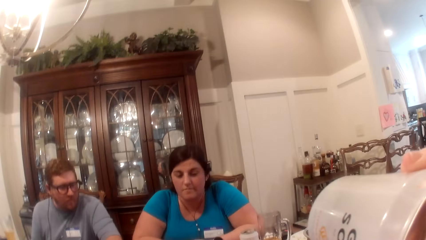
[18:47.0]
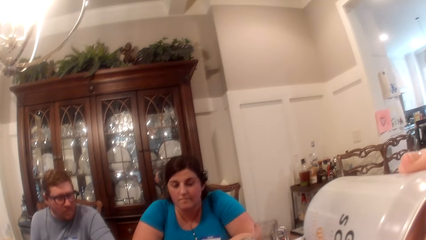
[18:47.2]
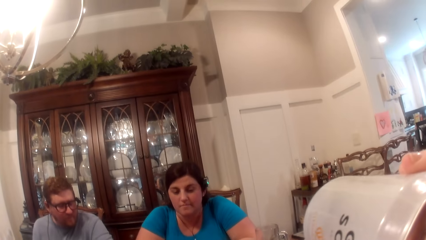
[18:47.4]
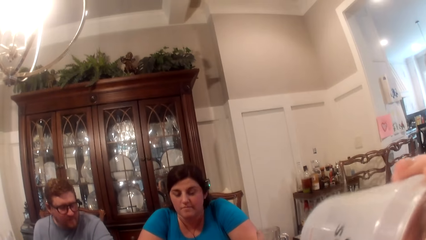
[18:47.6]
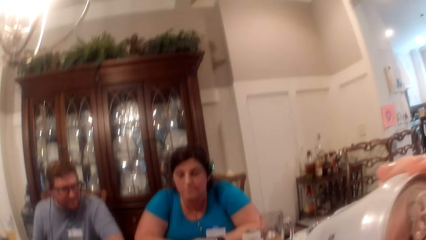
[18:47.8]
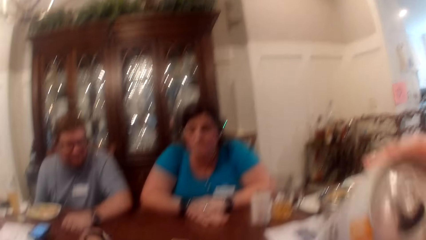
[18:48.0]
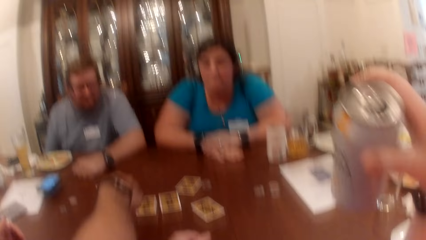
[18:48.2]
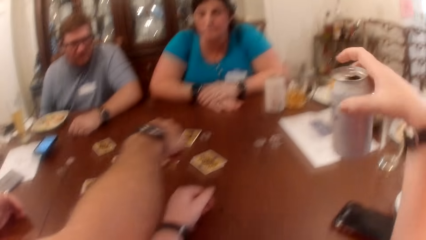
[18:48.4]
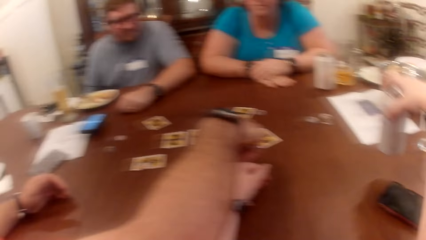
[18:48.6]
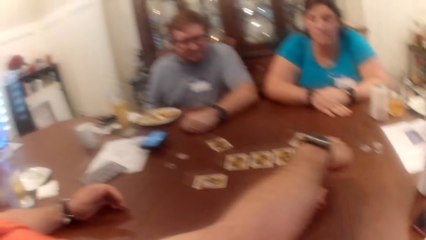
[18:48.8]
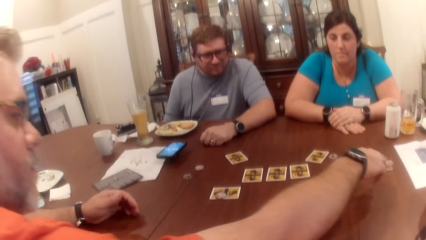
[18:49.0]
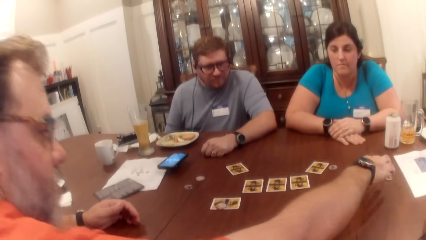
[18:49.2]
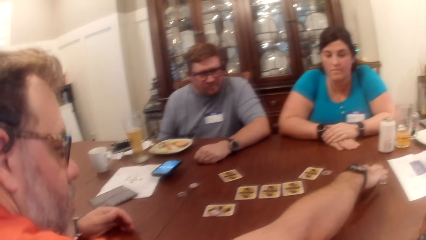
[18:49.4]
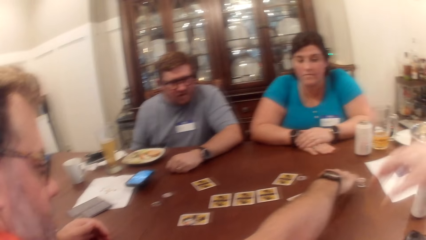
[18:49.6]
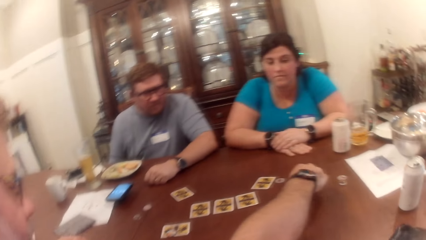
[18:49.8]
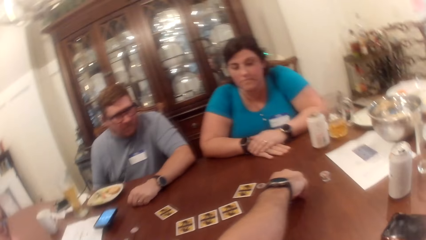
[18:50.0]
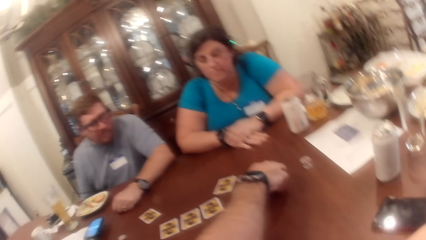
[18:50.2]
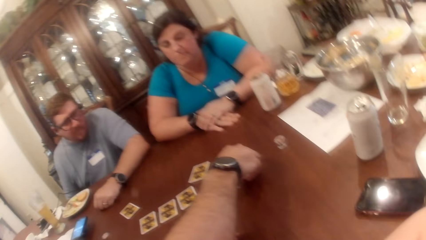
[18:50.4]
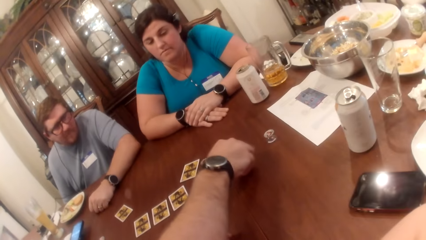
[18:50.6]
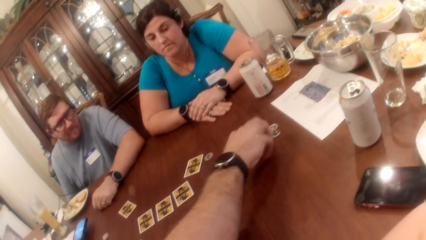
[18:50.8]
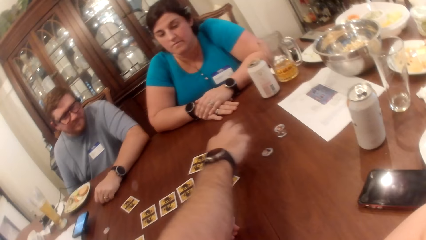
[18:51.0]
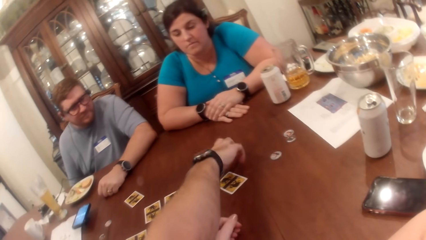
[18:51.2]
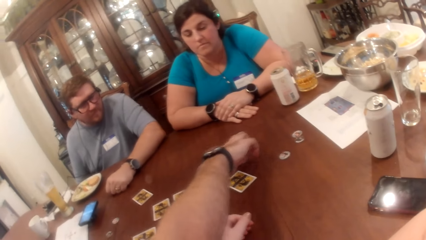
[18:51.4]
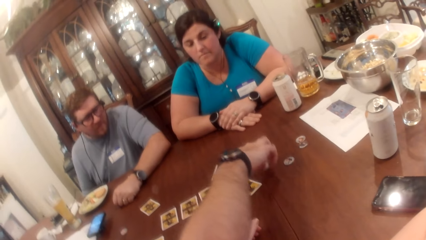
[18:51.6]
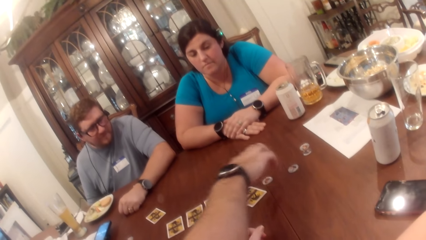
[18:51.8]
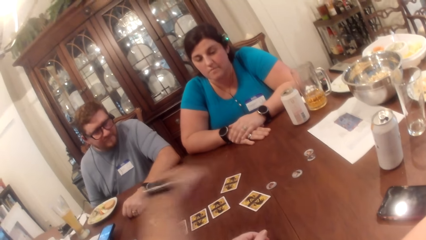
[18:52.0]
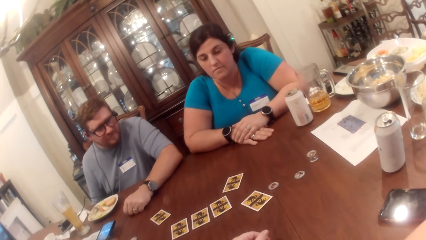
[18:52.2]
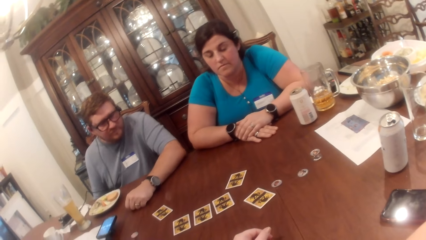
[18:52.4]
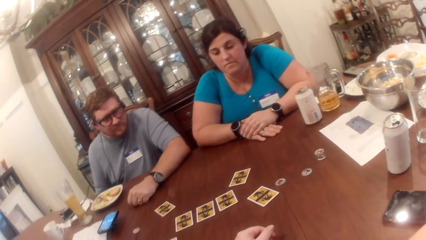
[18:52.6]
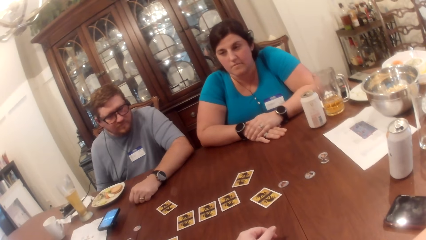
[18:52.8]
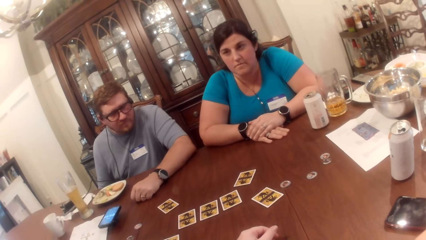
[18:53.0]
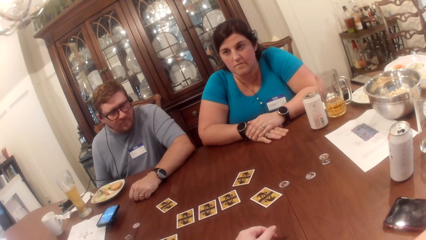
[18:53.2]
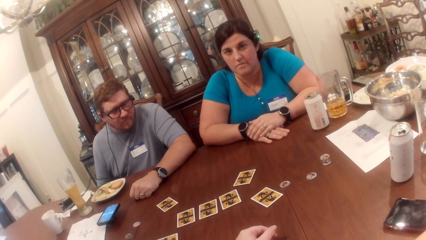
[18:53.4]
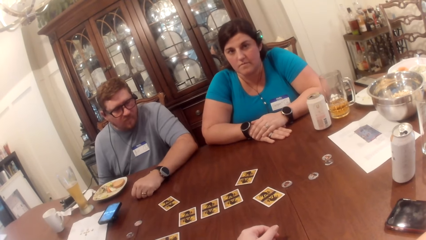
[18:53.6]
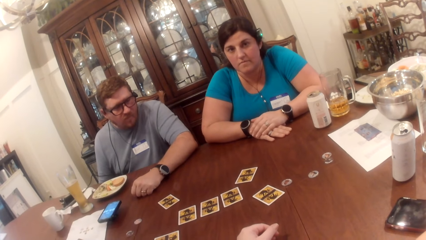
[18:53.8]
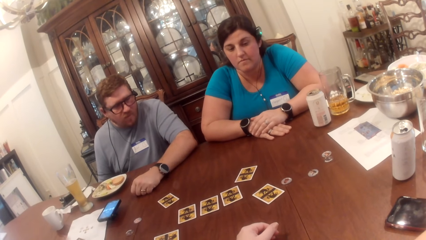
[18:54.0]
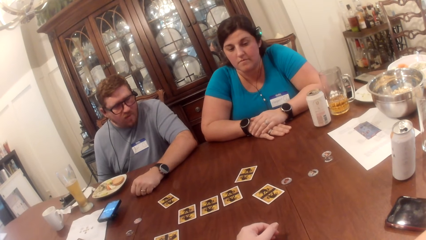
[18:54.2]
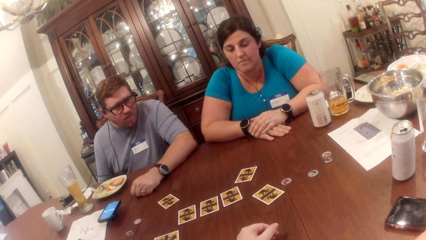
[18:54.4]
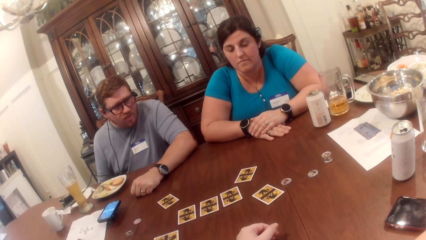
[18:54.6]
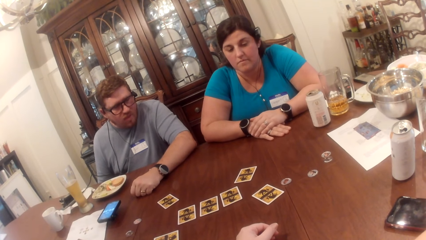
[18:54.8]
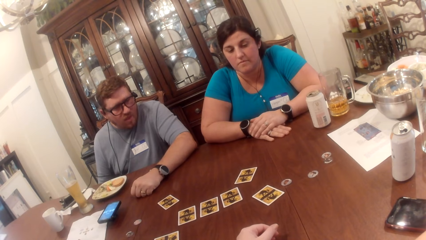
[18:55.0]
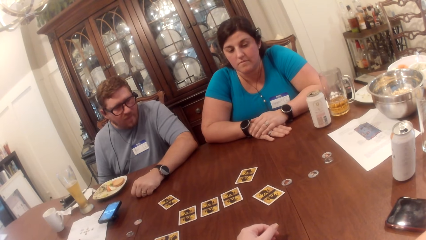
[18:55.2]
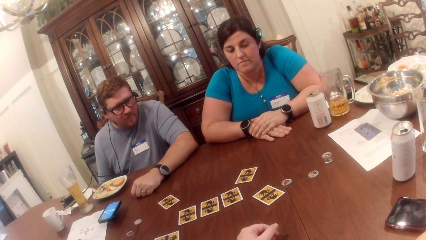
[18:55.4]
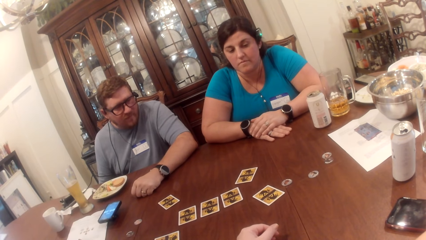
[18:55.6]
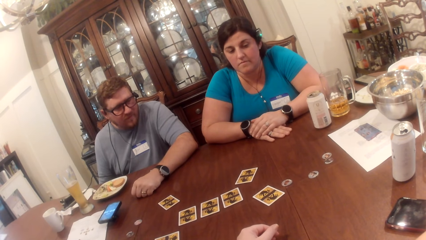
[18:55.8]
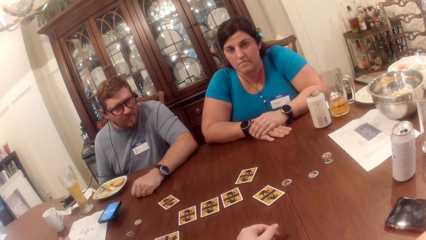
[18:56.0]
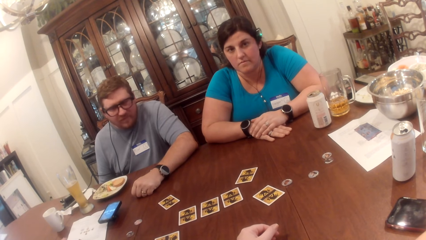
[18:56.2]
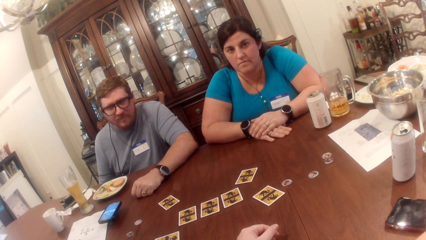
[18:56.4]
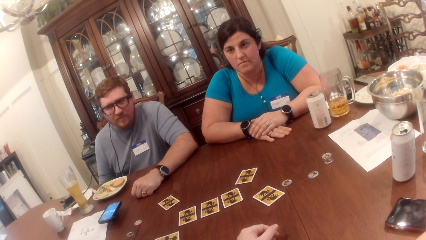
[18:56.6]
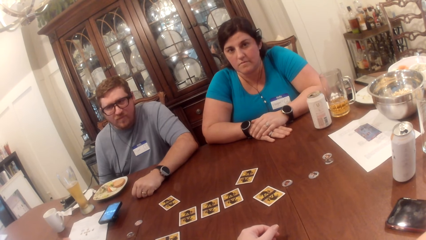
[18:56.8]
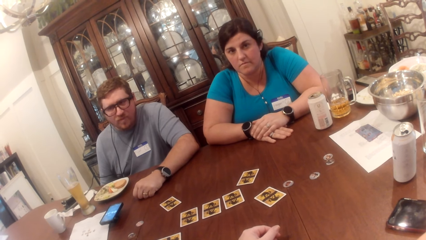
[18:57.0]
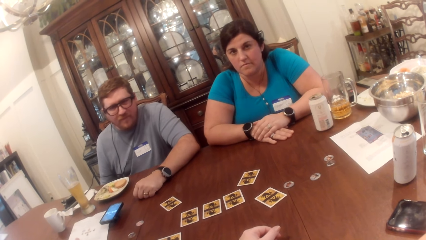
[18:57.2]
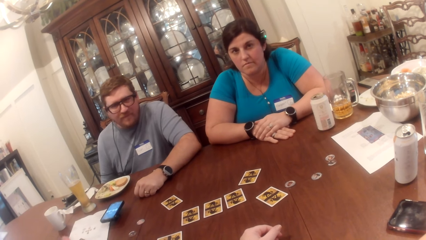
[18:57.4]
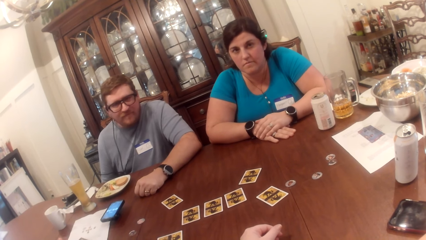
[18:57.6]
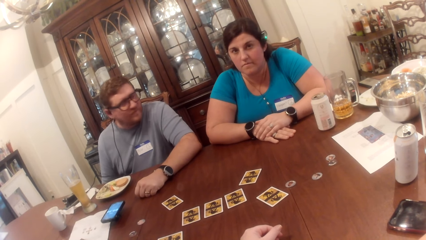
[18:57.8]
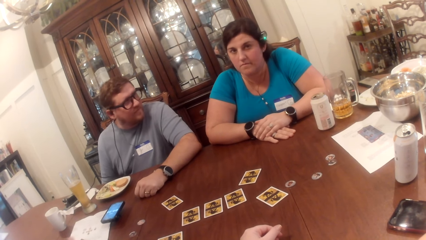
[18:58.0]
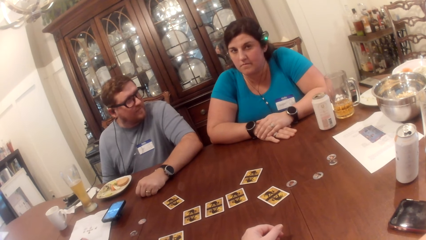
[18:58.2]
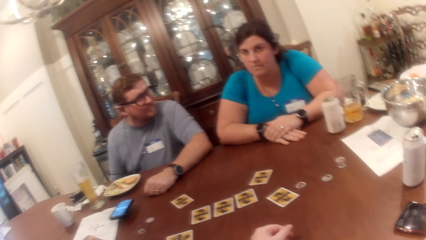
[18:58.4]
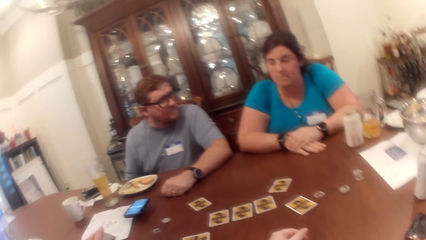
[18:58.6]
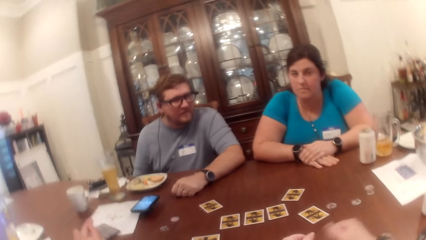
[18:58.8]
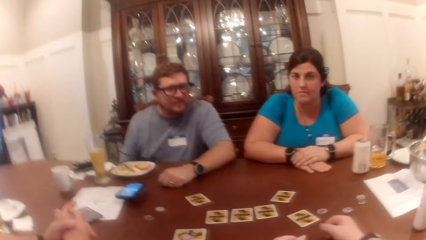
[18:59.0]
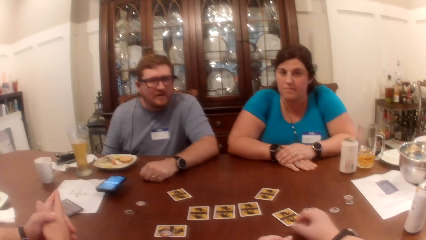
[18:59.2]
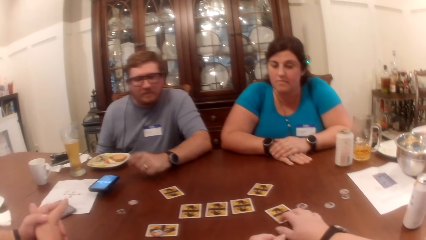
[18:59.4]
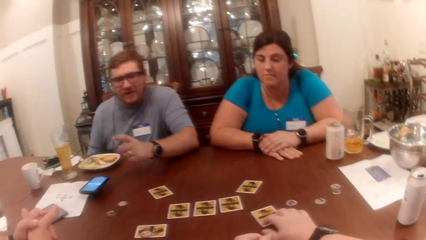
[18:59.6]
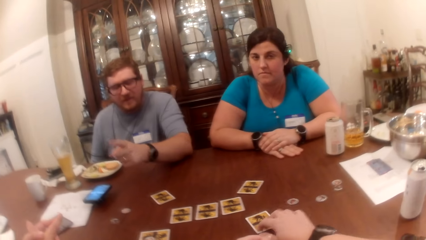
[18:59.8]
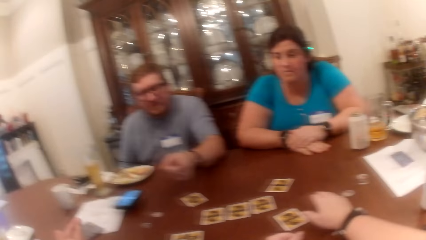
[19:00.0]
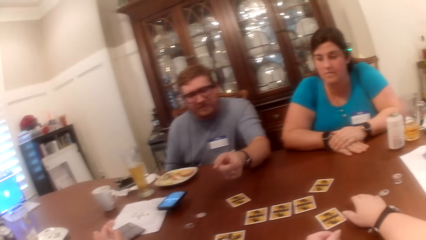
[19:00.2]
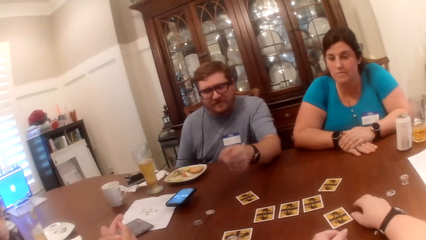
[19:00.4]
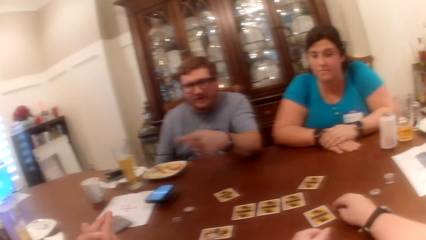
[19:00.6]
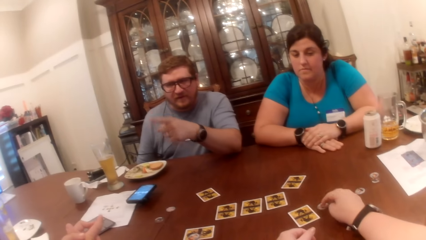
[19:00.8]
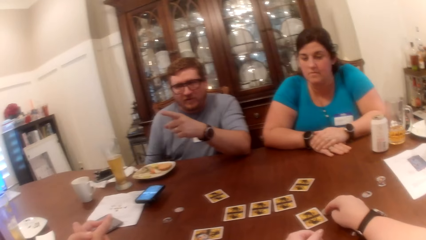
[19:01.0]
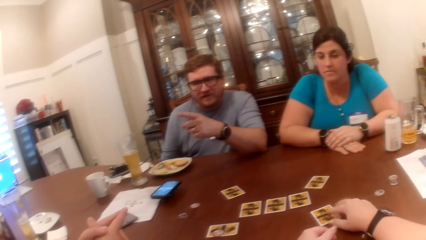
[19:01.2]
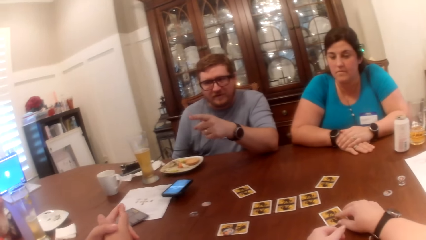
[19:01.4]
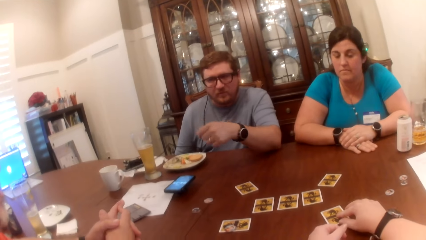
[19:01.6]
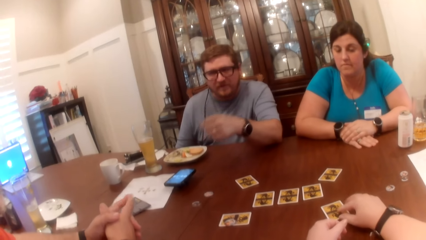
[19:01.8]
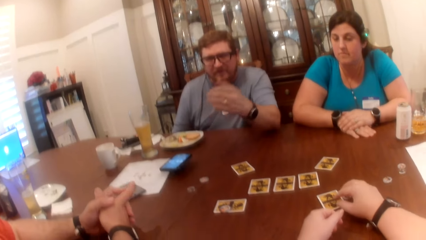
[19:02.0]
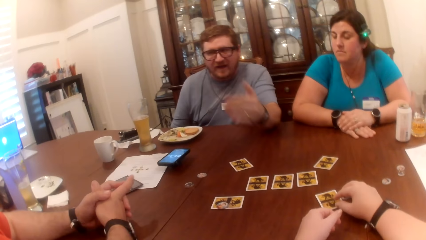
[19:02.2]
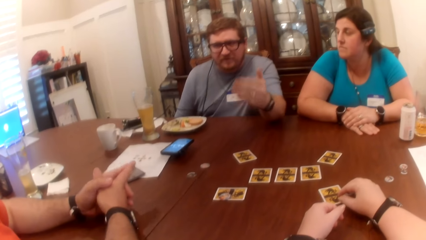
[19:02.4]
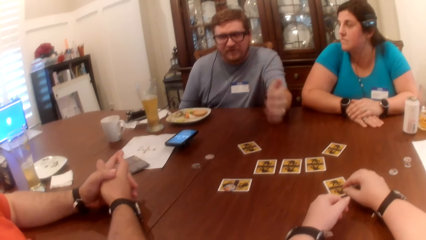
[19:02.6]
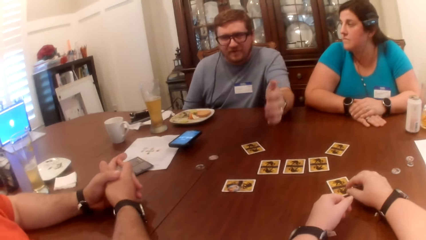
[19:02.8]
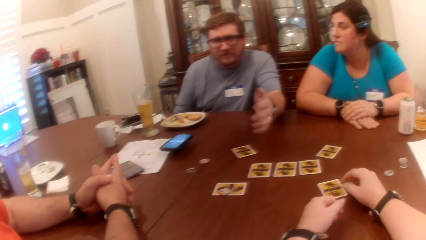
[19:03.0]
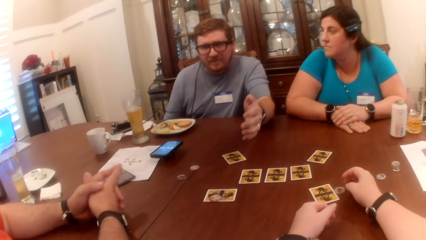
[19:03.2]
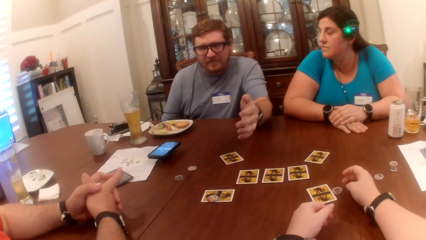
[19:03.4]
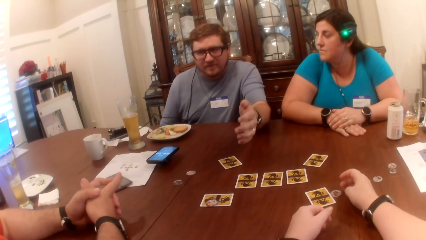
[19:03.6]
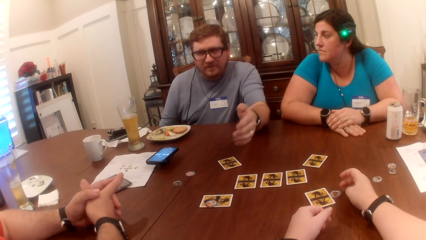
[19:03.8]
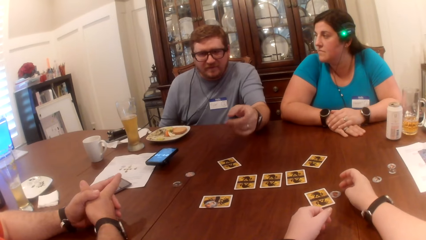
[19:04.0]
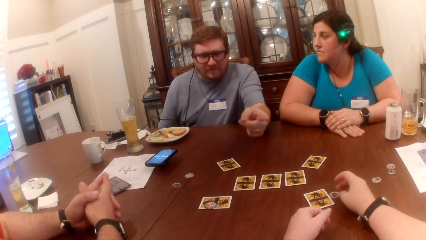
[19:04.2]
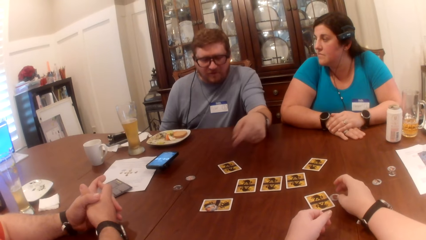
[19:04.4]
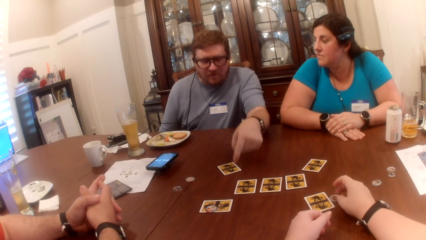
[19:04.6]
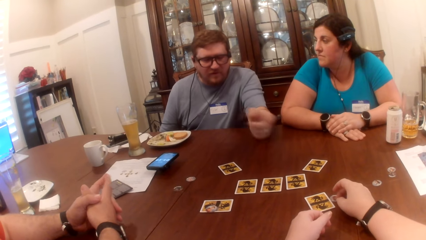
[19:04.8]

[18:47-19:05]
The camera wearer drinks from the can in her right hand. She drops the can on the table with her right hand. A man moves a coin or token on the table with his right hand. He moves the coin again. The camera wearer looks around the table. She moves a card on the table with her right hand. Another man raises his left hand from the table. The camera wearer moves a coin with her right hand. The other man points at the first man. He gestures at the first man with his left hand.
